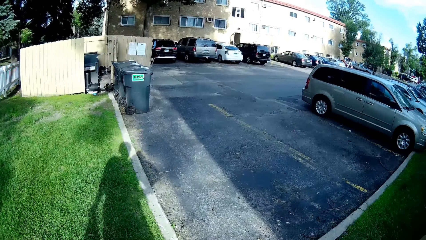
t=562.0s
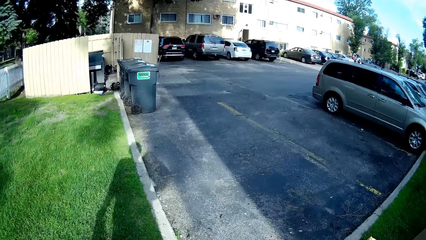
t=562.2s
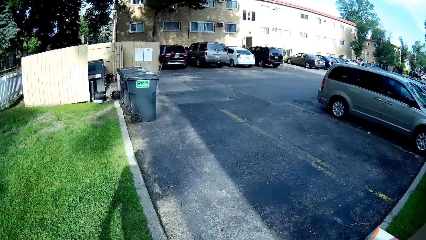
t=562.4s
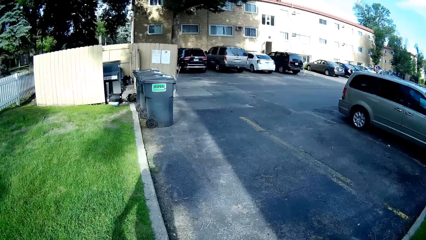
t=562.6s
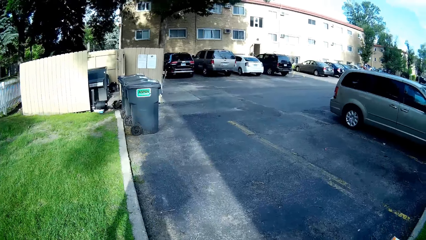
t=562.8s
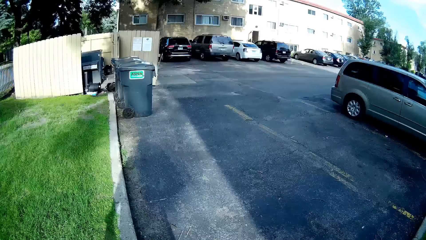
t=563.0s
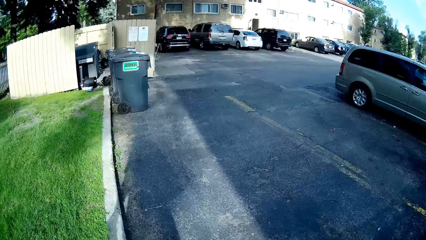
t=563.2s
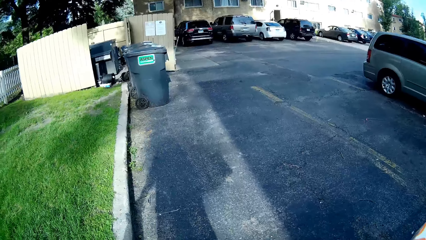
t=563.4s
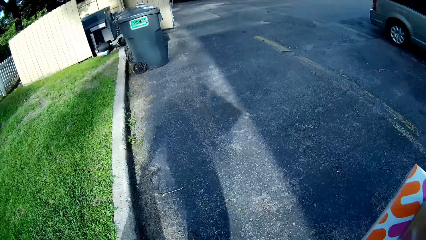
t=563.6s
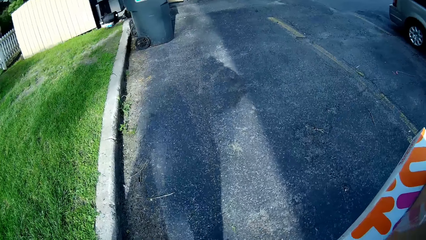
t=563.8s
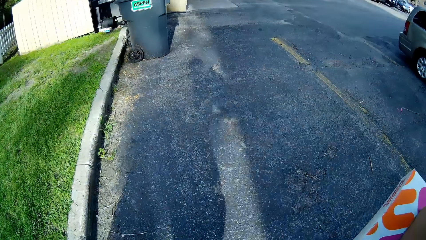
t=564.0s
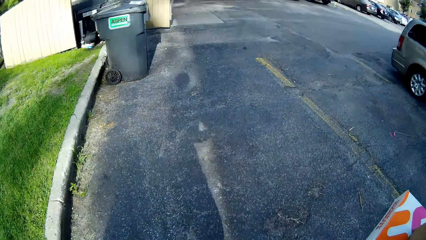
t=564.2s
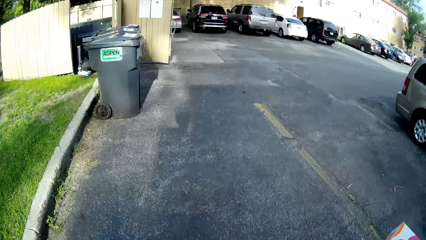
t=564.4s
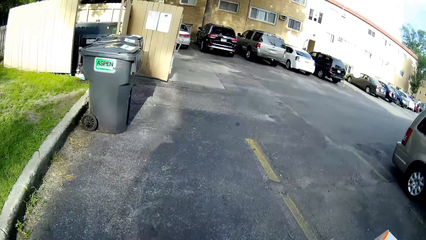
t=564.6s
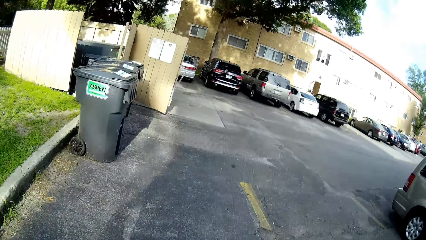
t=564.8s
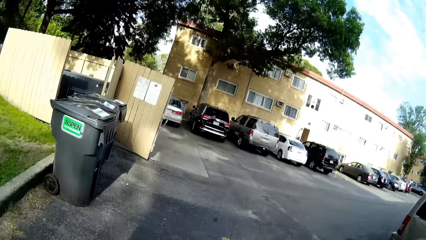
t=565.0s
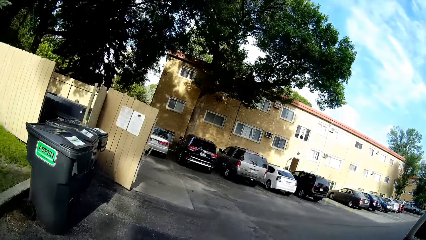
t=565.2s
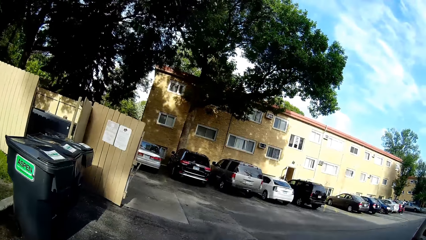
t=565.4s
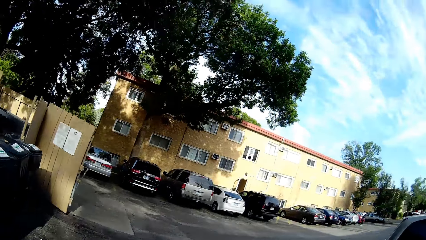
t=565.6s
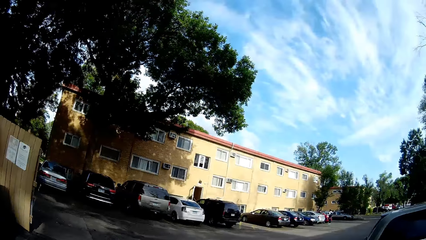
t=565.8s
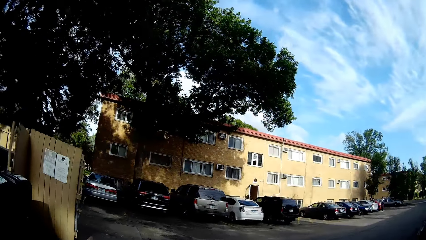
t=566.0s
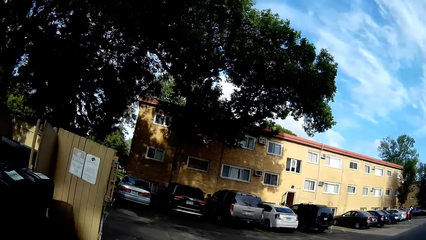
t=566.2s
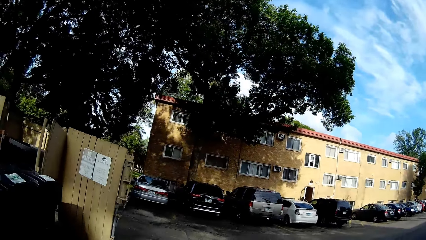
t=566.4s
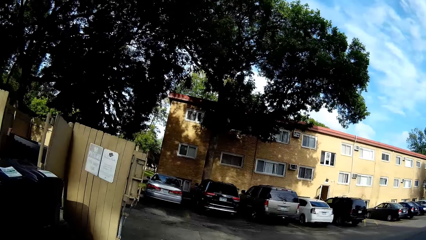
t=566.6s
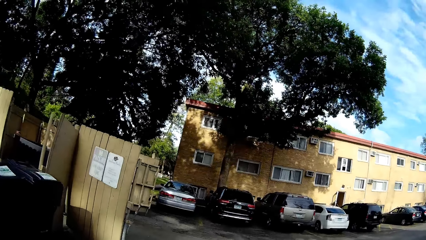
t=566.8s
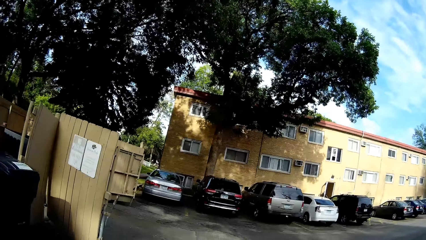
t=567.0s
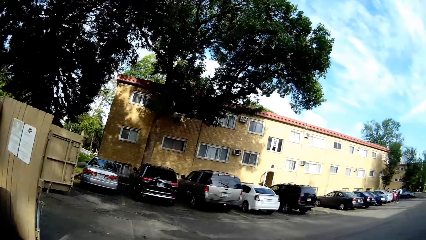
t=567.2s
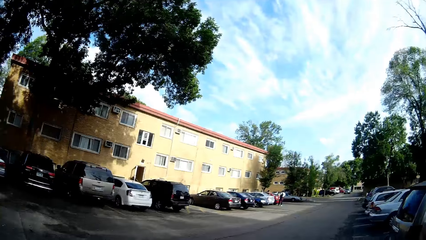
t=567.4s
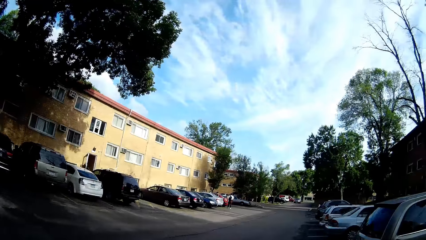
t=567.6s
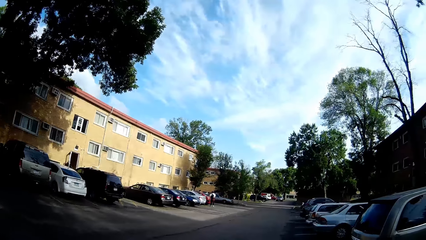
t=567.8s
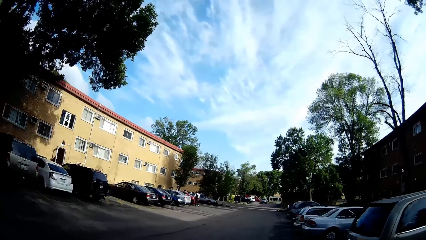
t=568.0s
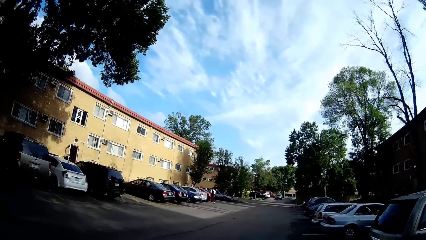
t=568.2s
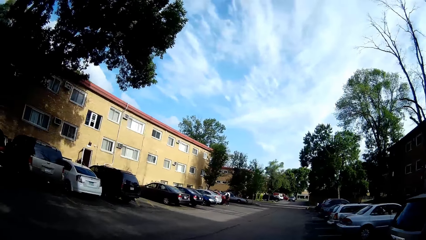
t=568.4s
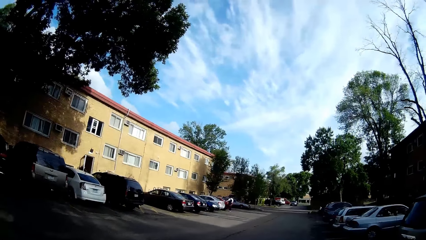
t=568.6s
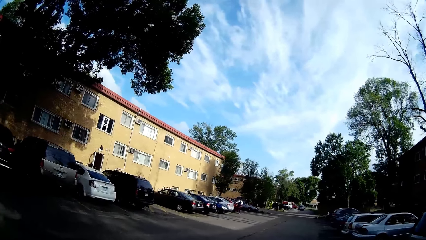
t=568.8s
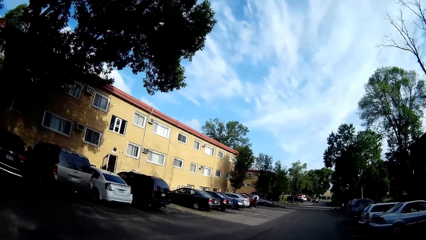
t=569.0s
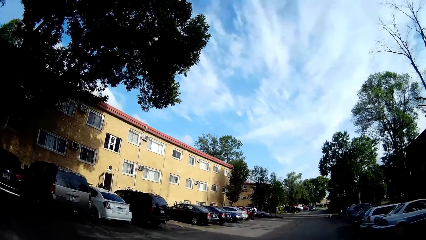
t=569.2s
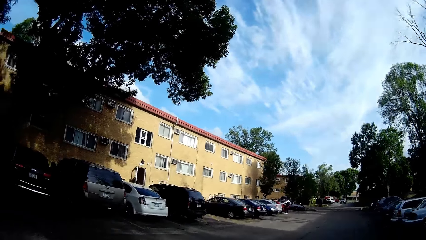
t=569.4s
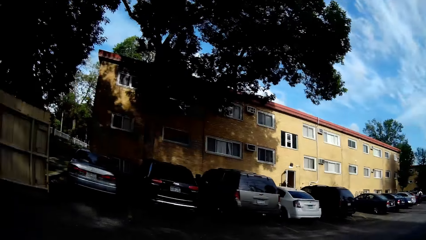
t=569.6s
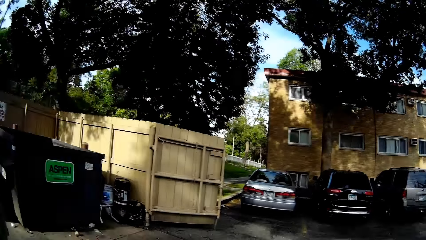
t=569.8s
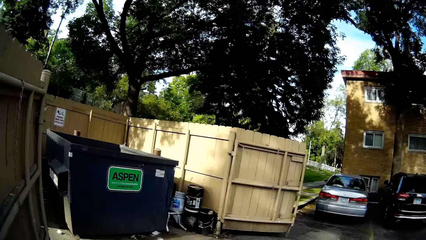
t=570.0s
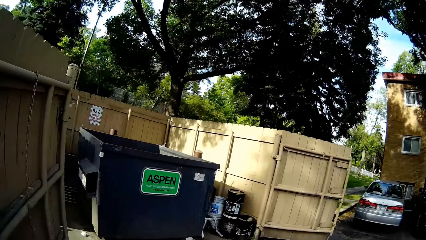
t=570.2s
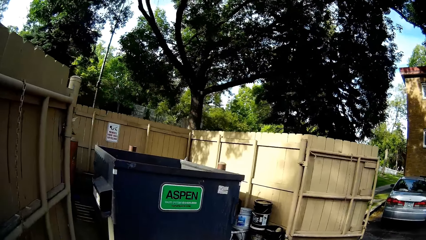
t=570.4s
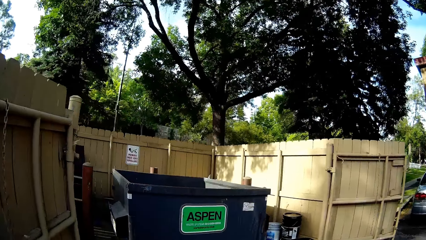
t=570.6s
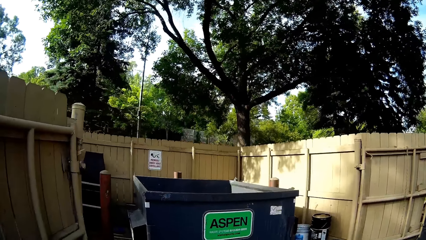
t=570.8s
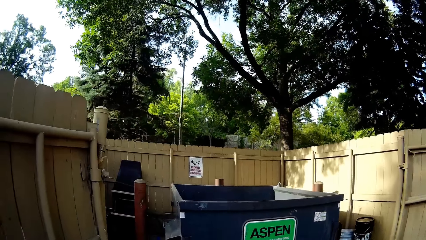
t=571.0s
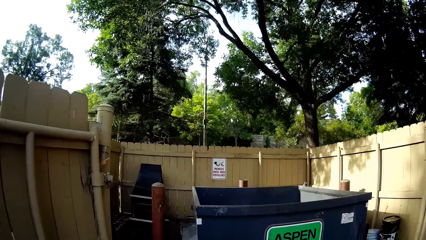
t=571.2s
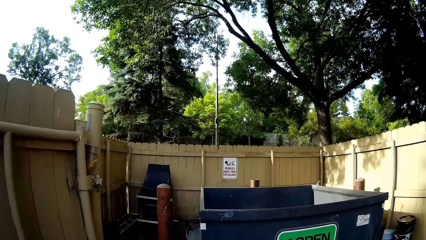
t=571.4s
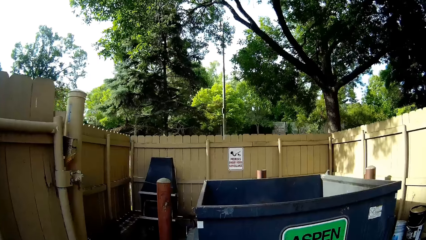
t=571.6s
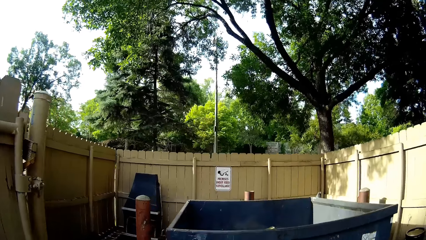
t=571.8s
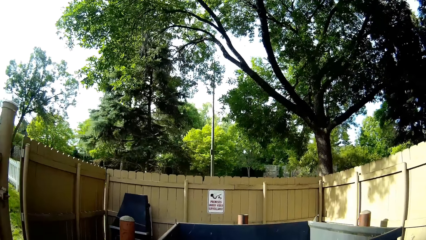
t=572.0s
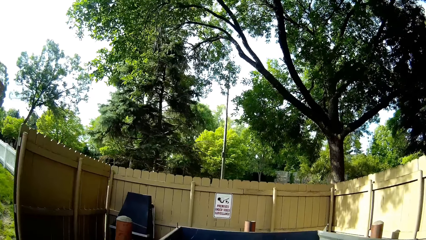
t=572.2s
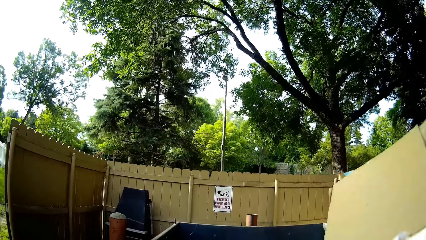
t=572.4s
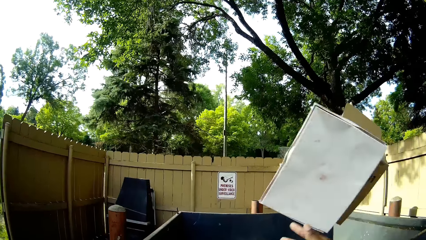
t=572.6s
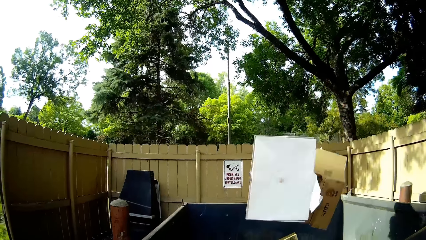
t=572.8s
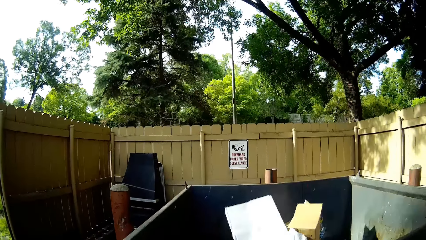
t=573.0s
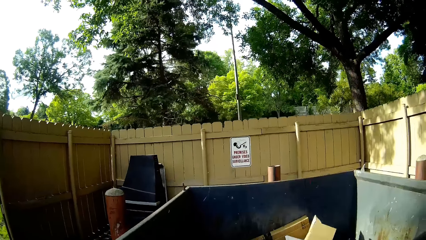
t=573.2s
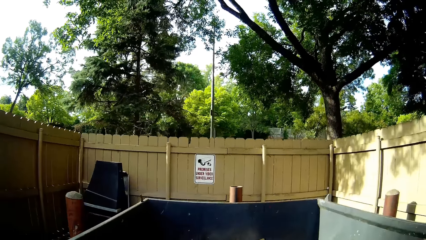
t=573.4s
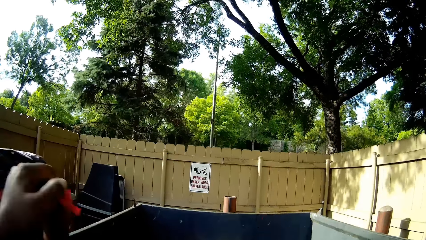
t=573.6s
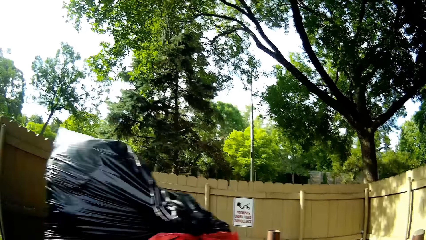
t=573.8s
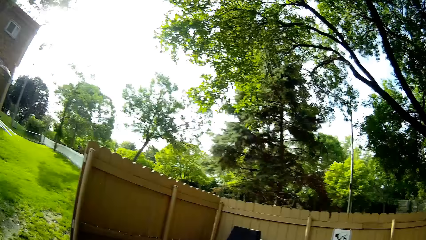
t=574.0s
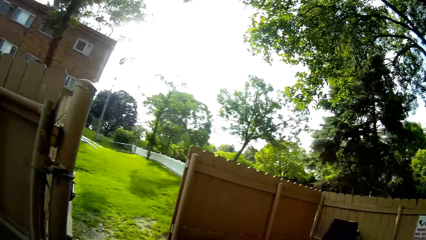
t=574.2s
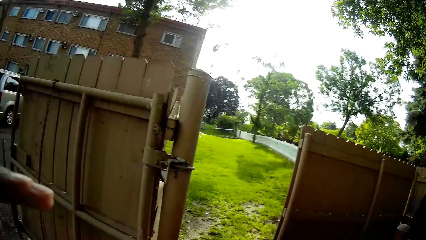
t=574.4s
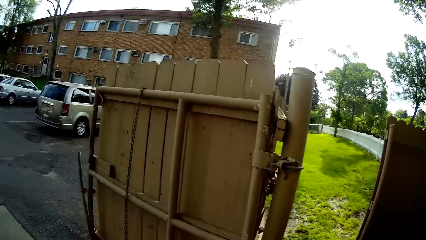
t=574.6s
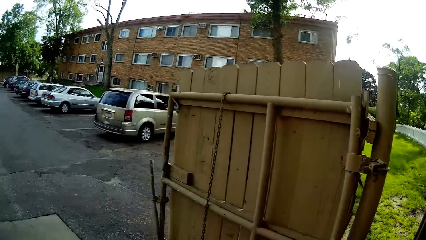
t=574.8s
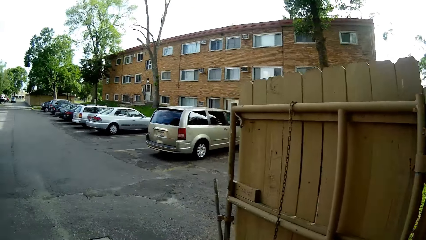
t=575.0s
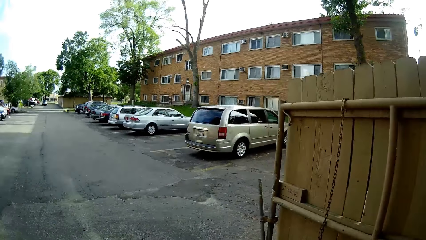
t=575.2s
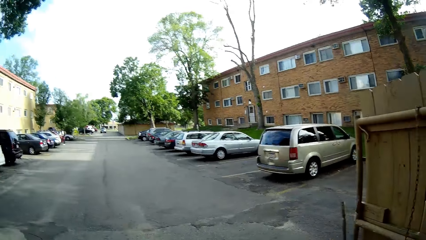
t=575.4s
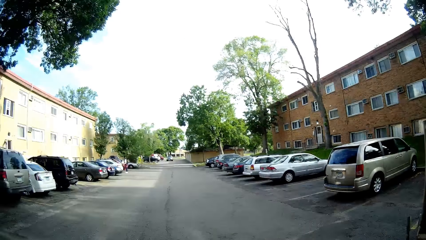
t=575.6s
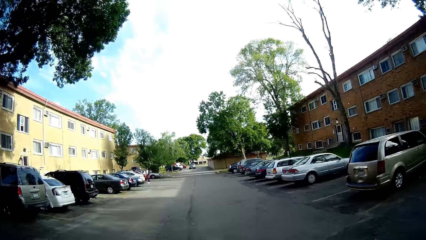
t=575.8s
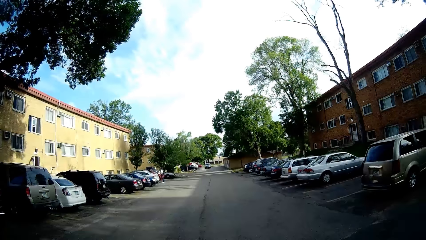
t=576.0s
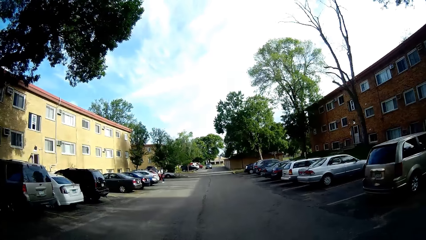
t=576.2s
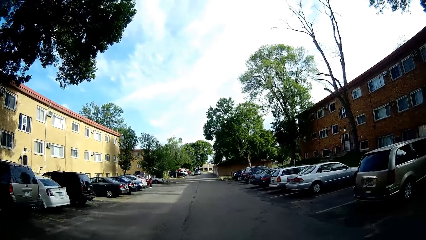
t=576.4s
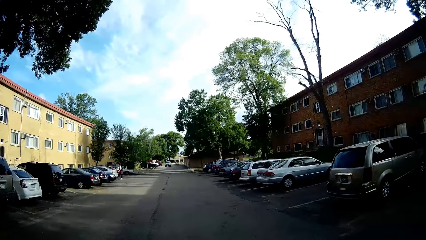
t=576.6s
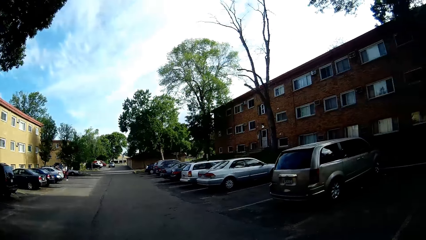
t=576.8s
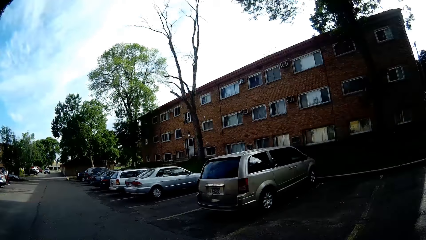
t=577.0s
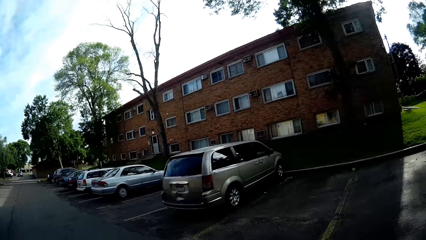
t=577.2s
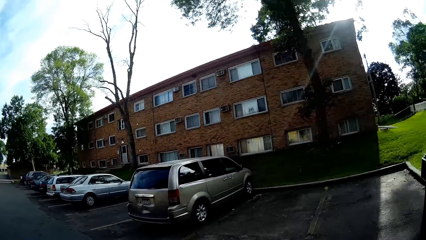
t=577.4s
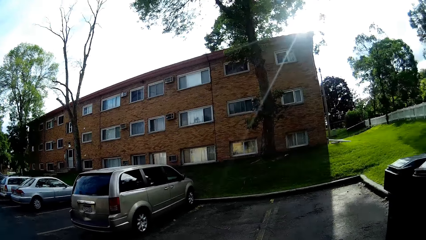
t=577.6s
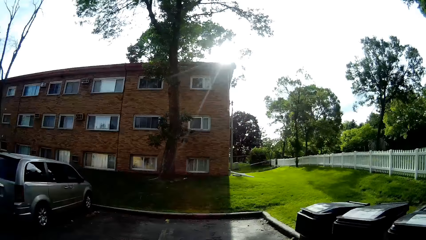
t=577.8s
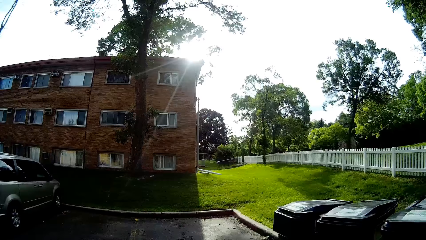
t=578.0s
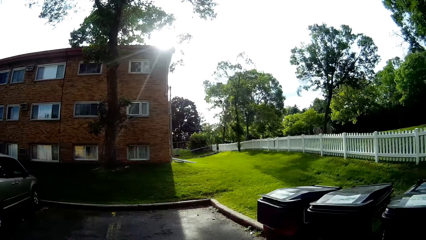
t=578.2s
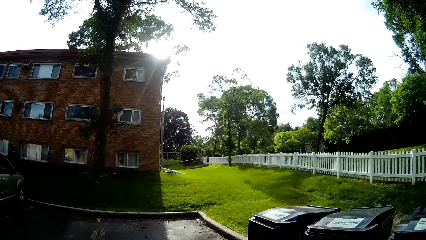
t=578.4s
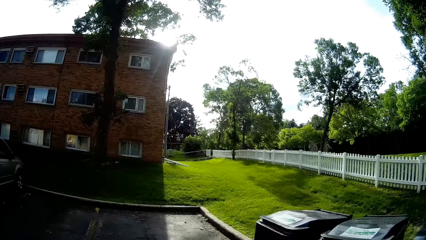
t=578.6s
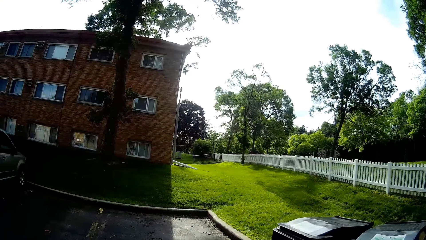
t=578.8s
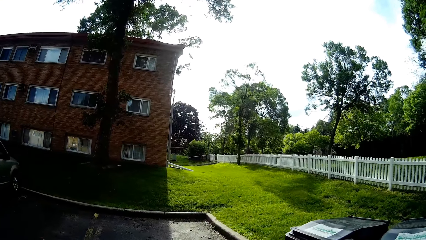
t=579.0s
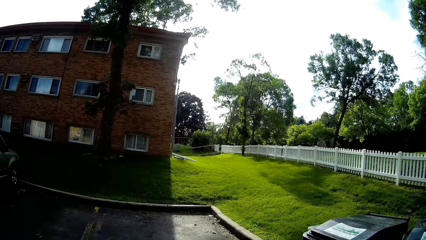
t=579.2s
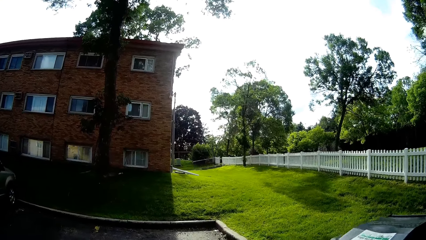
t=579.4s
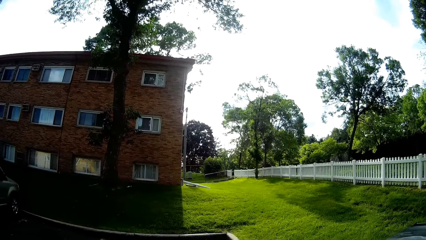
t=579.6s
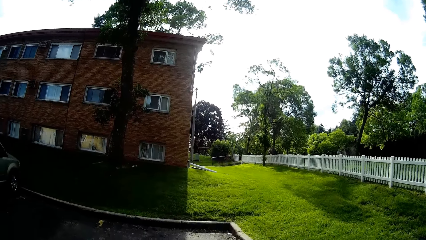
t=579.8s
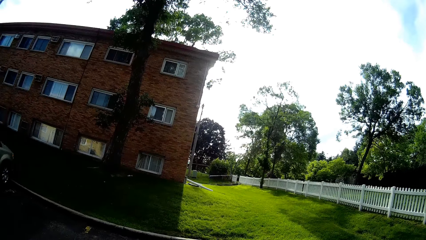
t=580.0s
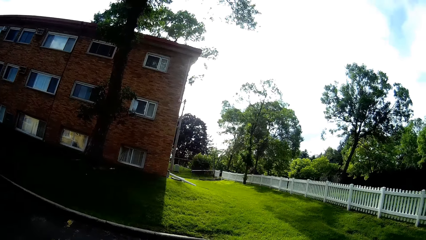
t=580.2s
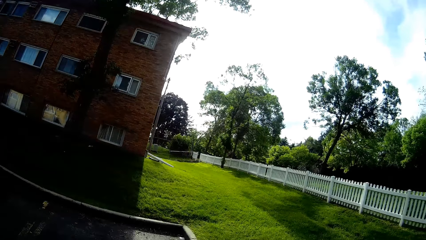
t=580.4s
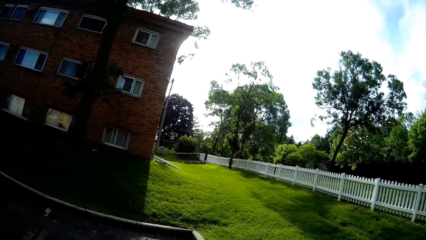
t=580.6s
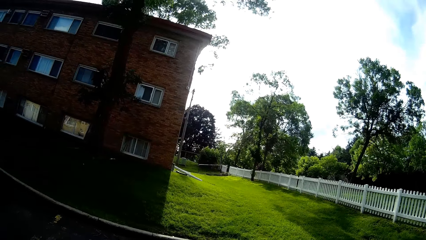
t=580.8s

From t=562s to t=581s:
The camera wearer looks at the dustbin or dumpster. They walk towards the dumpster. They look at the building. They throw some wastes into the dumpster with both hands. They walk across a parking lot. They walk along the road.
